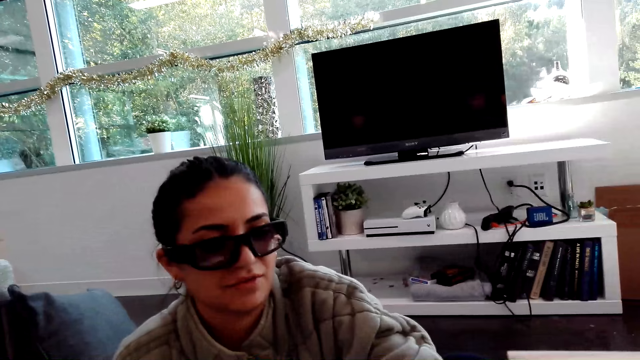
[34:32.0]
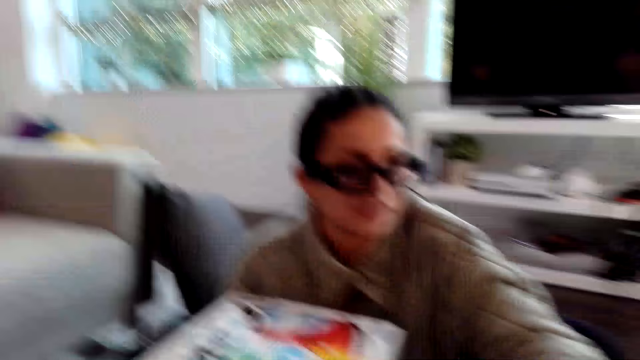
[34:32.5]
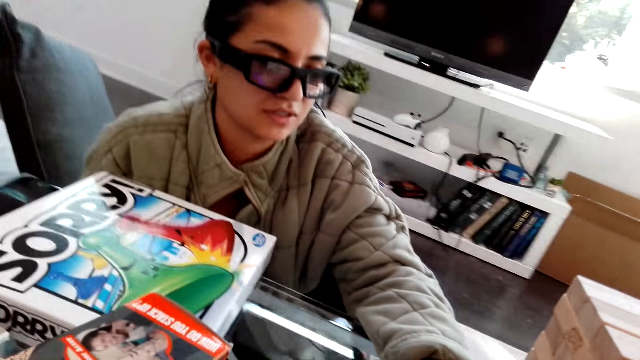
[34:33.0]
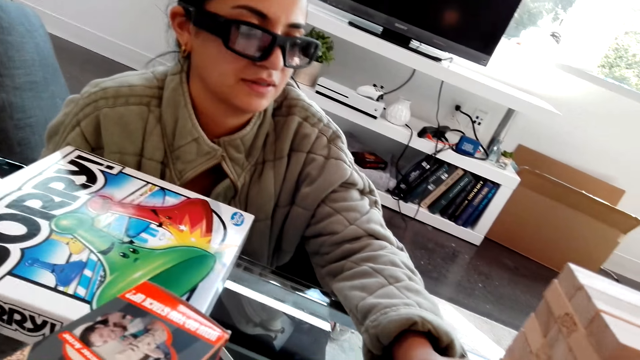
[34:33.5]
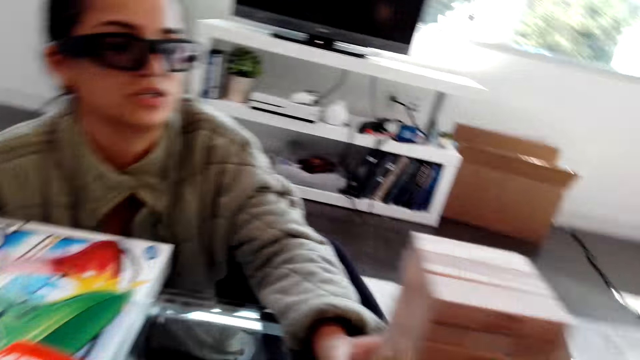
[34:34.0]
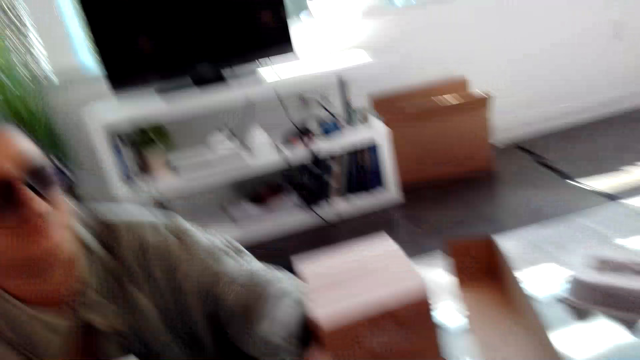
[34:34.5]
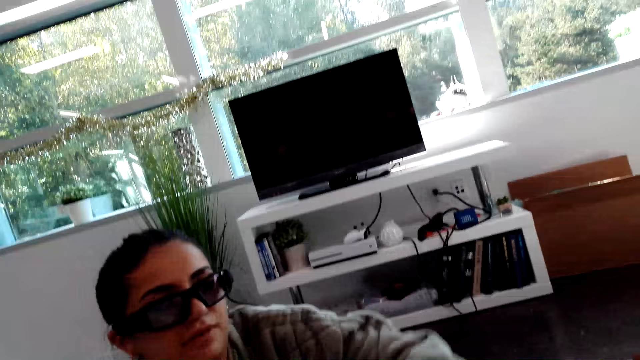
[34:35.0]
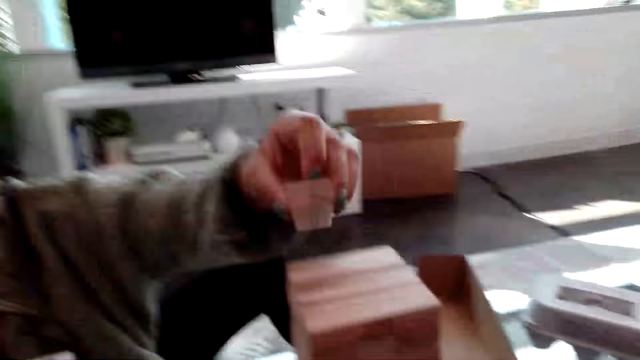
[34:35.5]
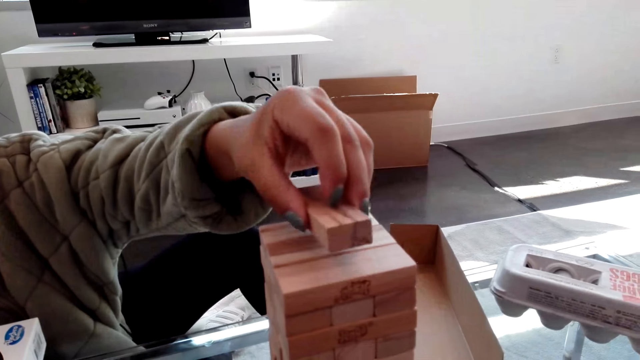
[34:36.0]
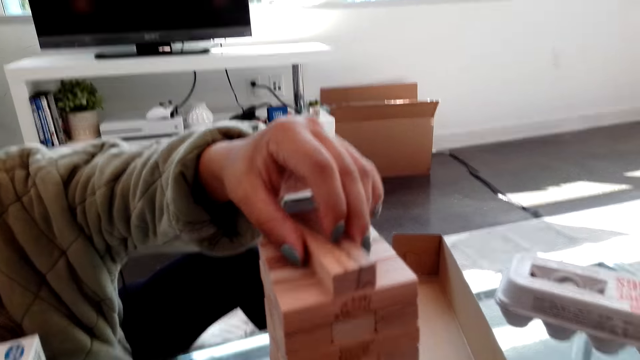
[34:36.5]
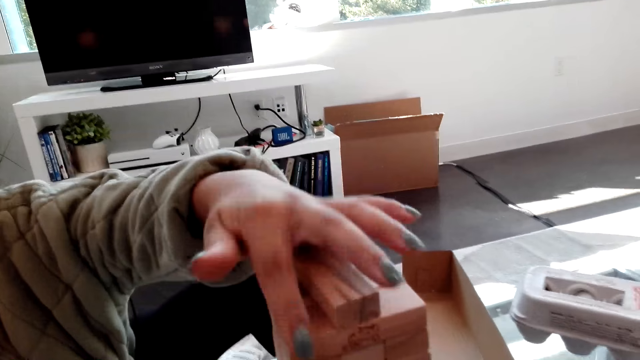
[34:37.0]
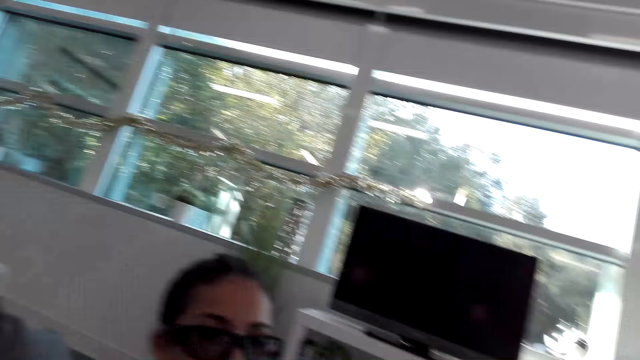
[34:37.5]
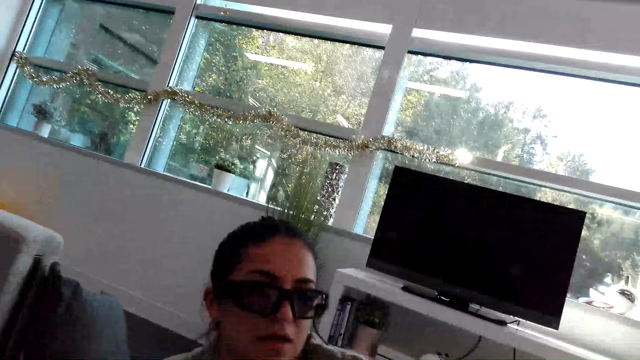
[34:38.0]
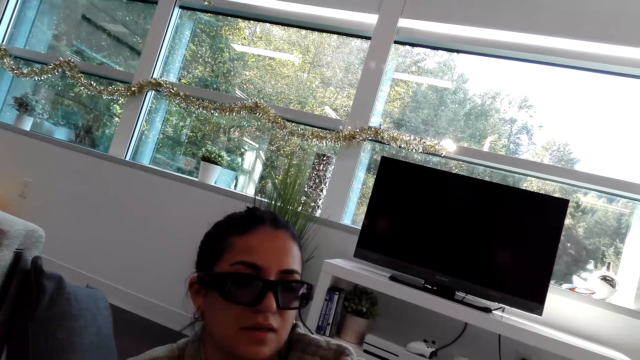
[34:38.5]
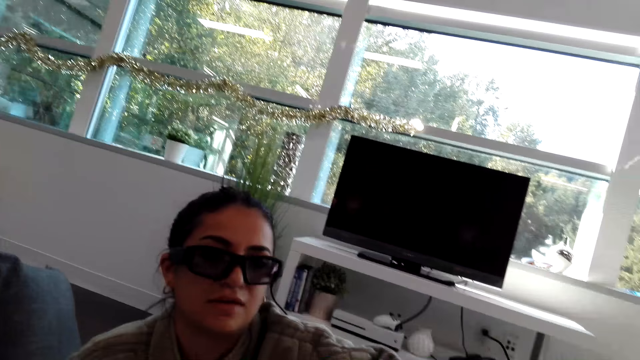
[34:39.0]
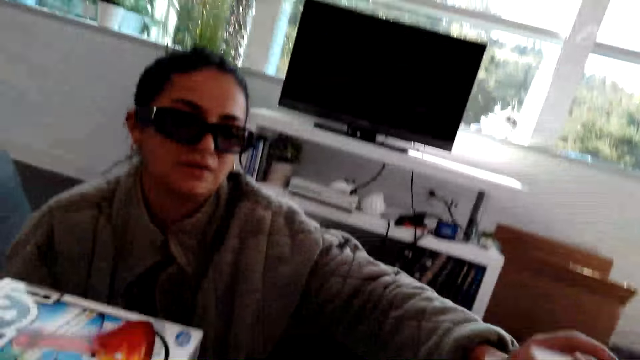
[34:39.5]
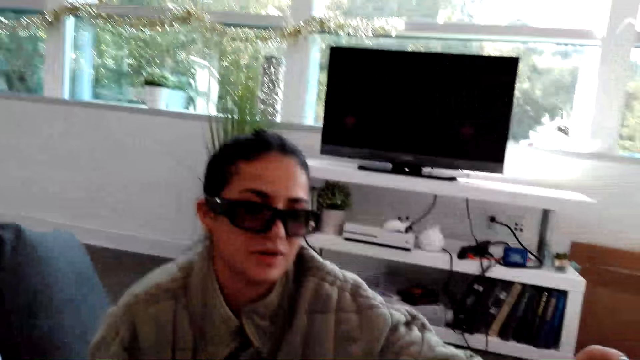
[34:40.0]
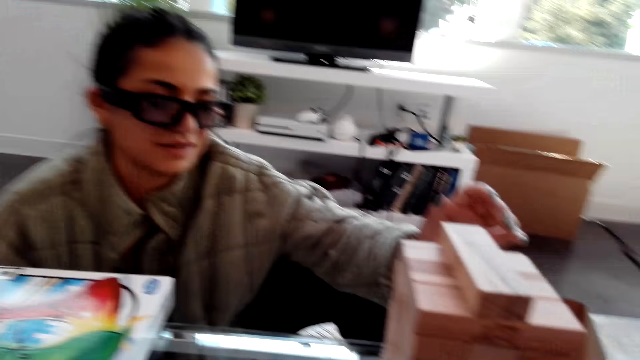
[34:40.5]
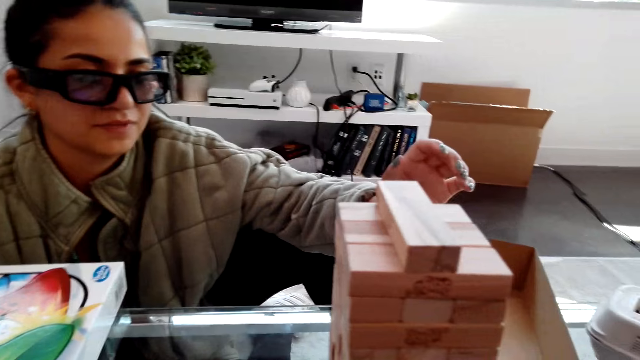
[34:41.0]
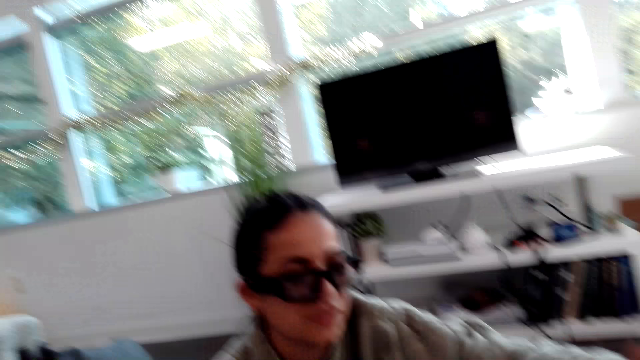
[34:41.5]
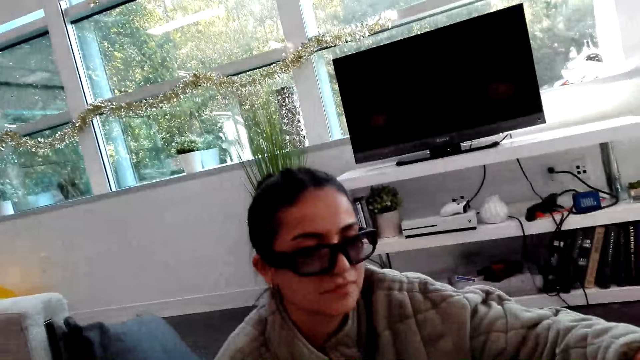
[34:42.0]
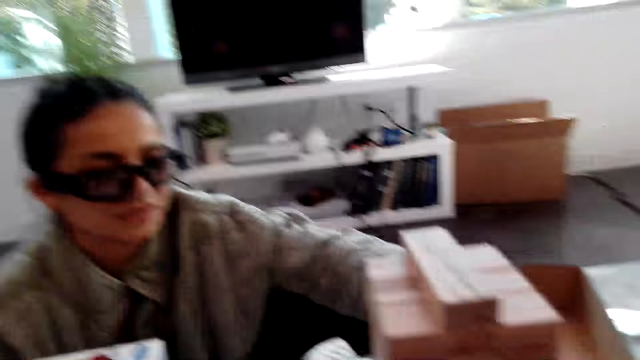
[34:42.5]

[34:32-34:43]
A woman plays a block tower game. The woman picks wooden blocks with a hand. The woman puts wooden blocks on wooden blocks.

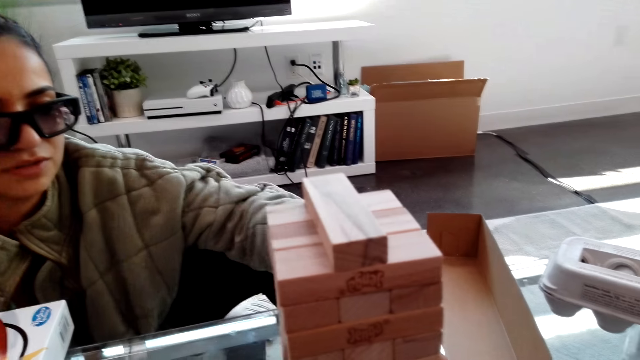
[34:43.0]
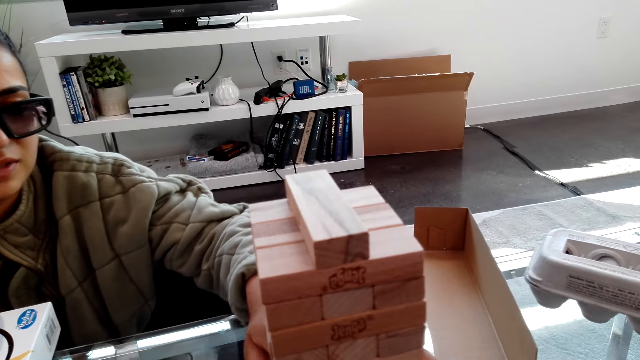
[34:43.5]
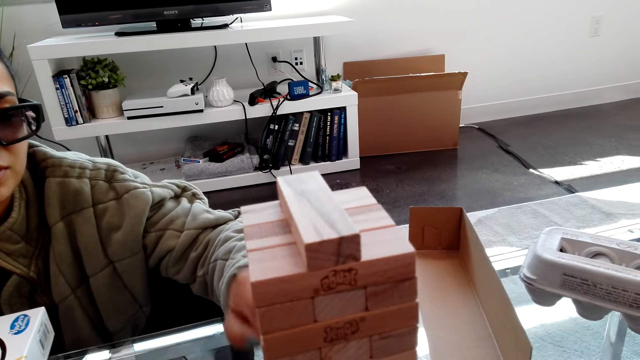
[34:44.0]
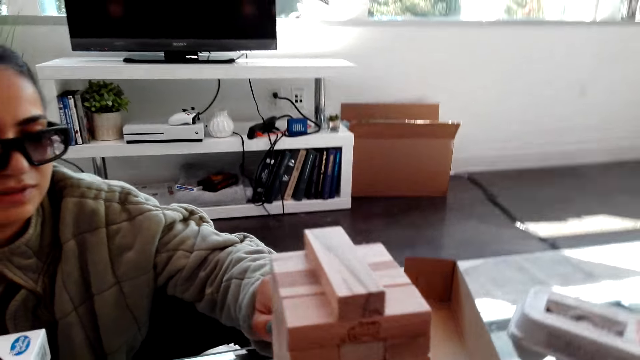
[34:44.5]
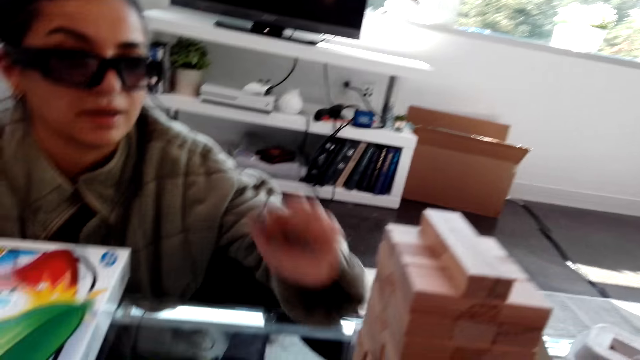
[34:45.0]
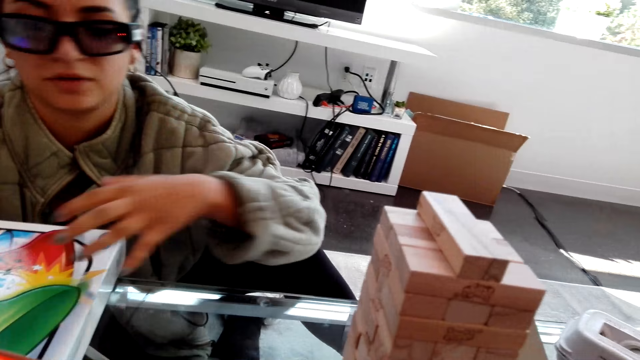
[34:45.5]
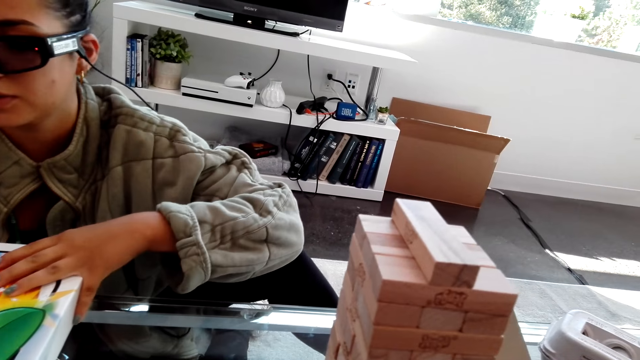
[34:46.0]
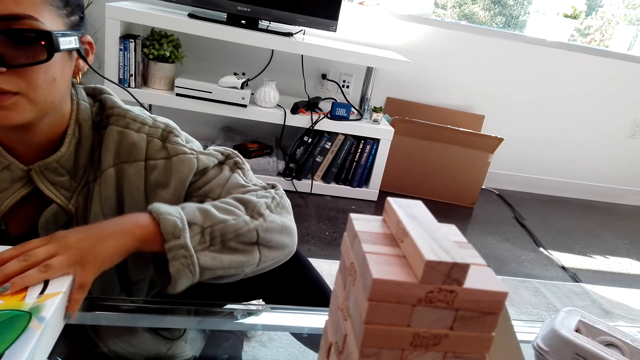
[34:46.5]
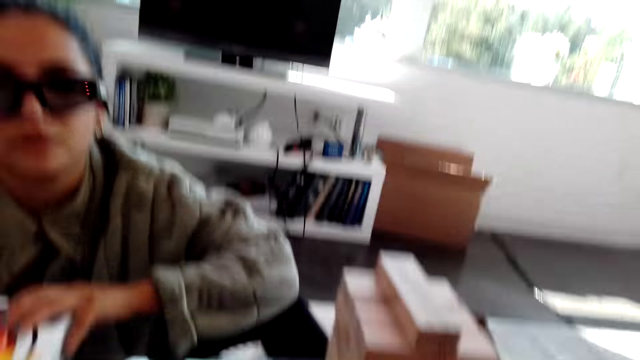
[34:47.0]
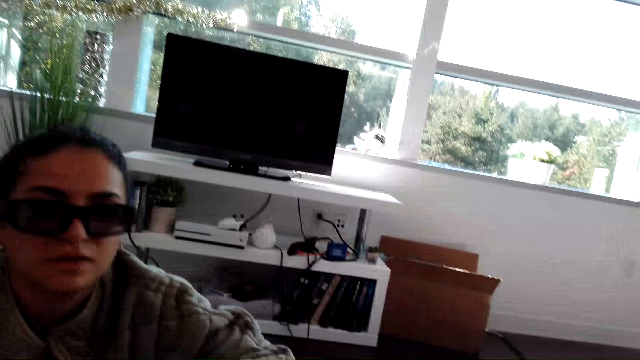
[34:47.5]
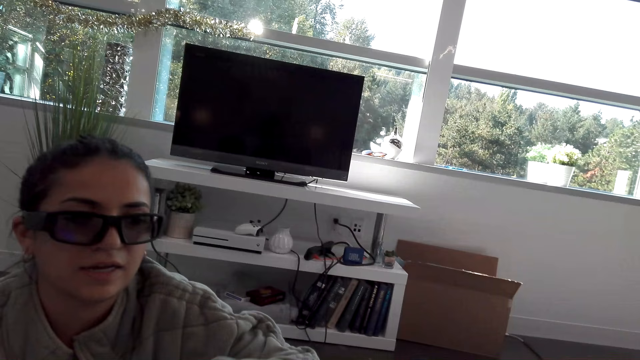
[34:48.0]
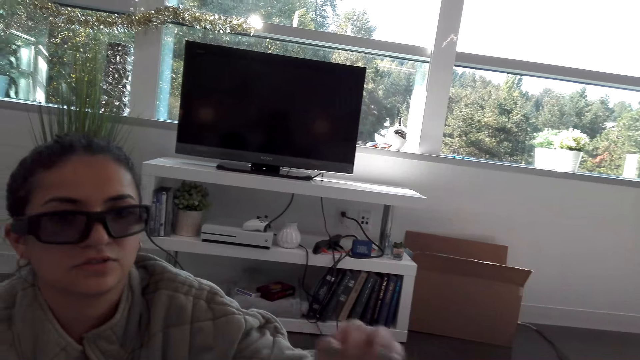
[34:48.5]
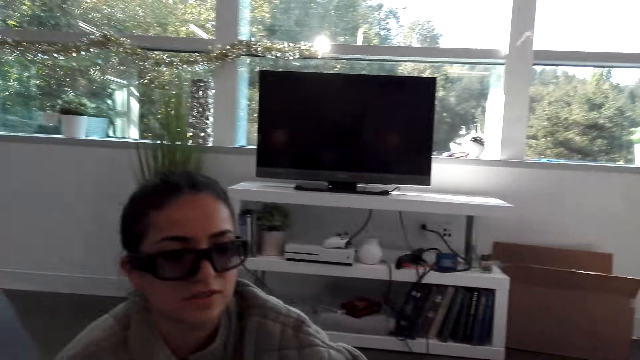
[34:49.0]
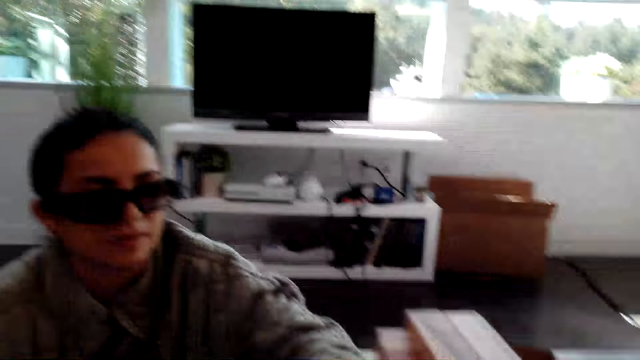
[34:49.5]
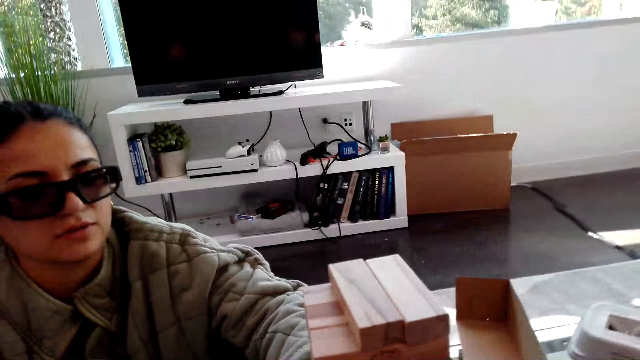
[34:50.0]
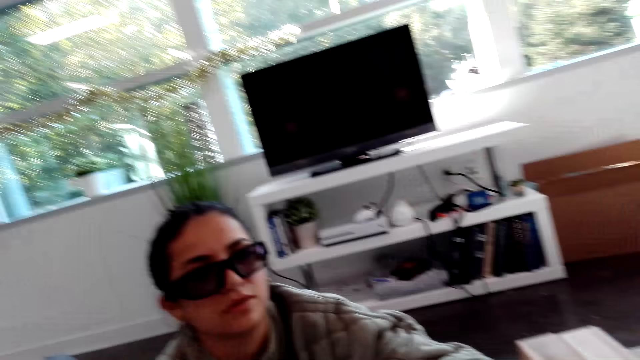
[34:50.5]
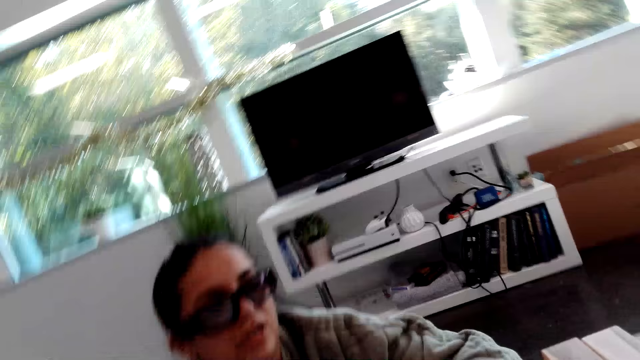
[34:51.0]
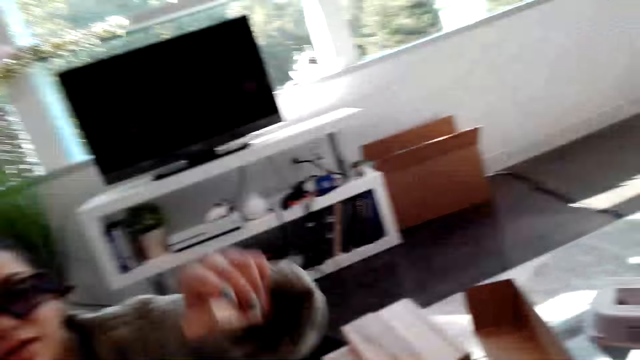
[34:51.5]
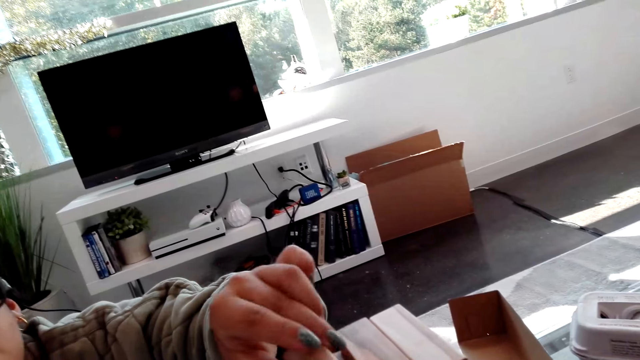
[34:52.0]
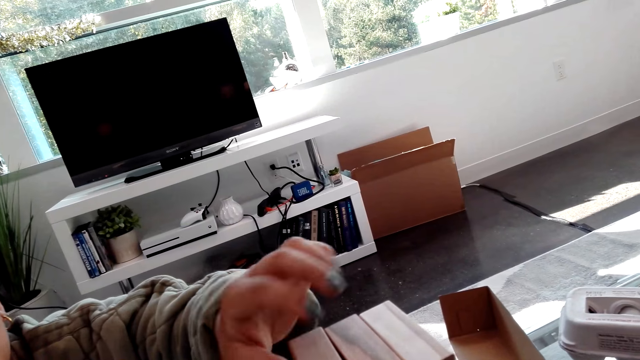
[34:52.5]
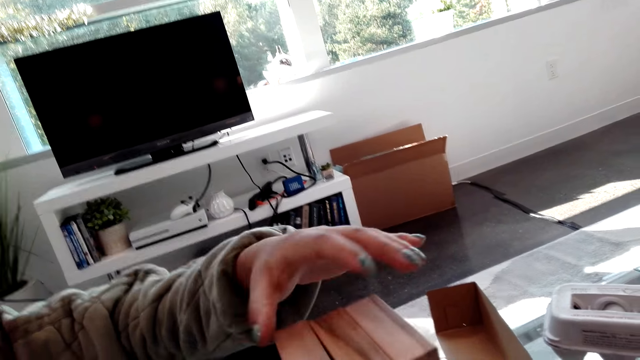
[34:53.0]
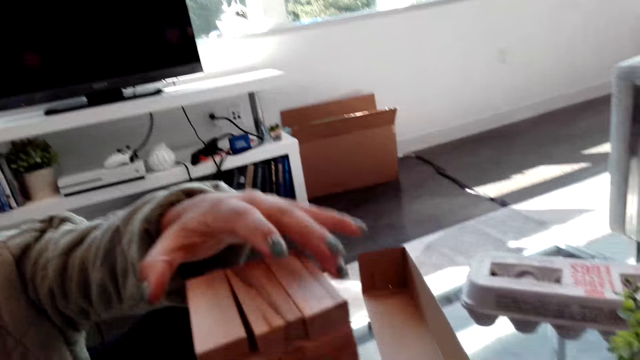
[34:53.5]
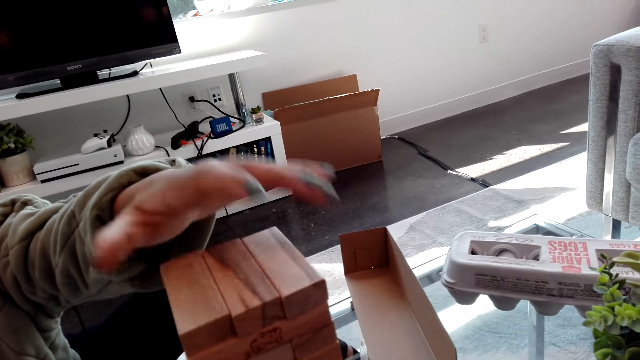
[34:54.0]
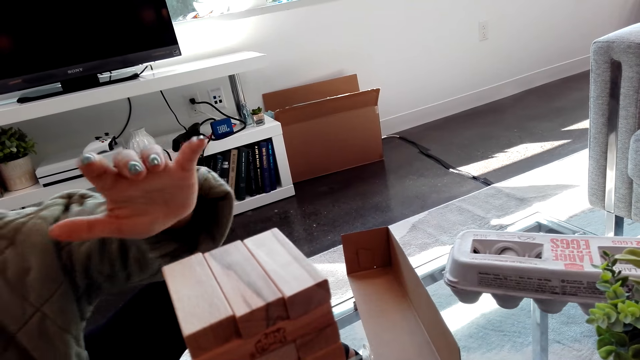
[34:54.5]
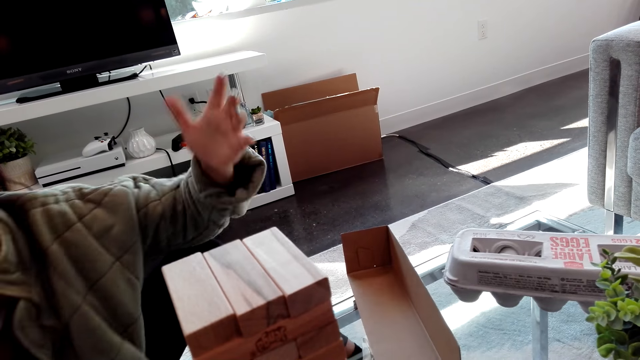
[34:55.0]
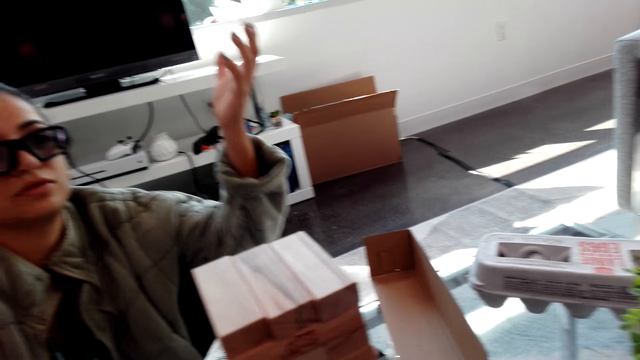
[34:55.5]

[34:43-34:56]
A woman moves a hand. The woman puts a hand on a box. The woman moves a hand. The woman puts a wooden block on wooden blocks. The woman holds the wooden box with a hand. The woman moves a hand.
